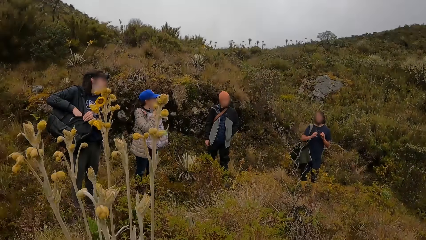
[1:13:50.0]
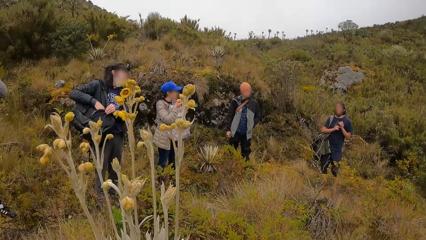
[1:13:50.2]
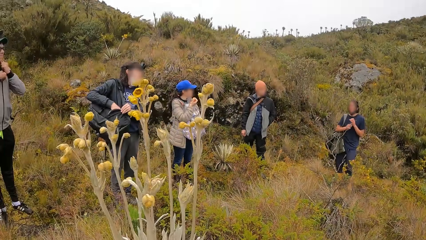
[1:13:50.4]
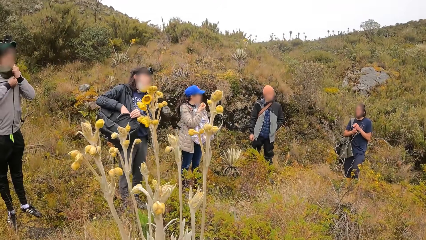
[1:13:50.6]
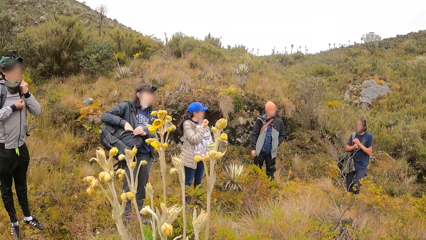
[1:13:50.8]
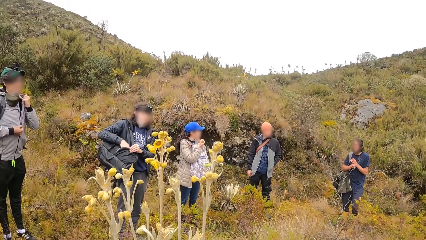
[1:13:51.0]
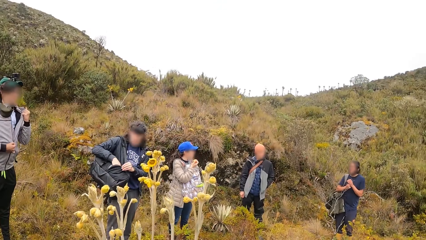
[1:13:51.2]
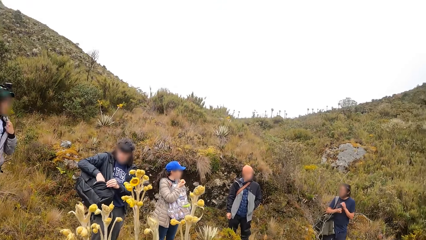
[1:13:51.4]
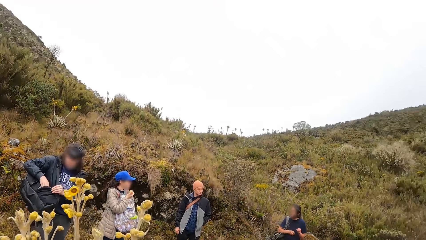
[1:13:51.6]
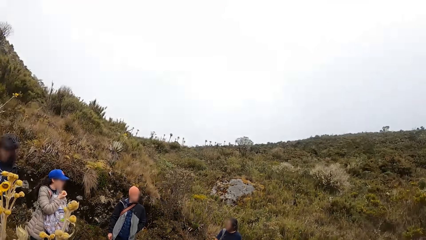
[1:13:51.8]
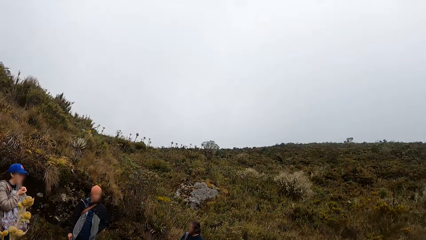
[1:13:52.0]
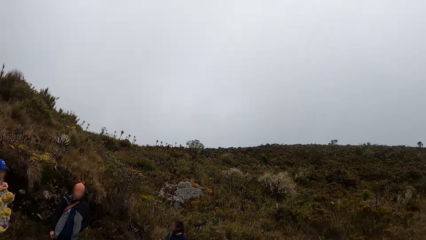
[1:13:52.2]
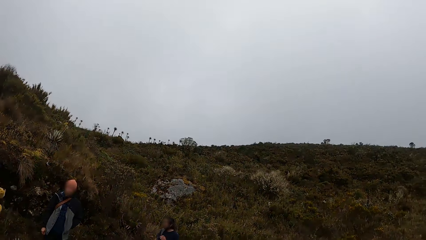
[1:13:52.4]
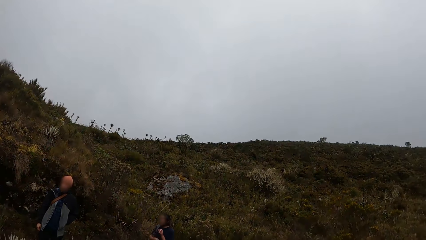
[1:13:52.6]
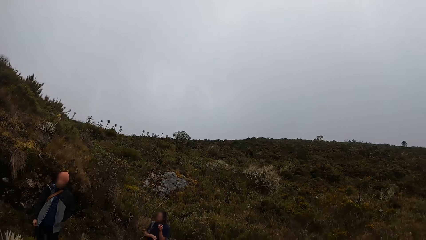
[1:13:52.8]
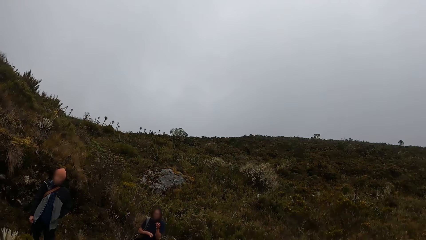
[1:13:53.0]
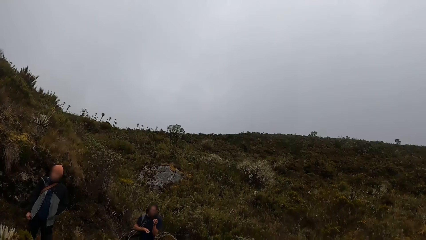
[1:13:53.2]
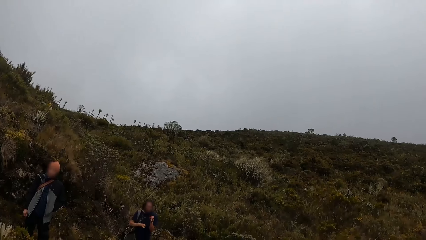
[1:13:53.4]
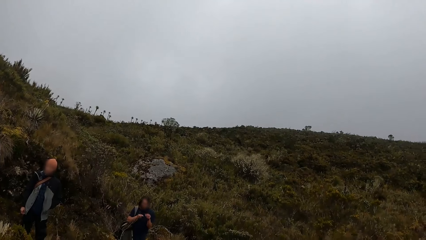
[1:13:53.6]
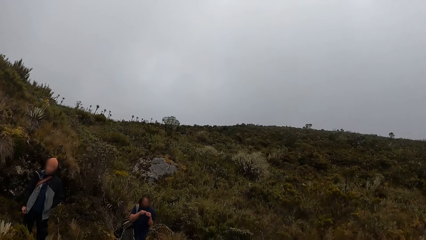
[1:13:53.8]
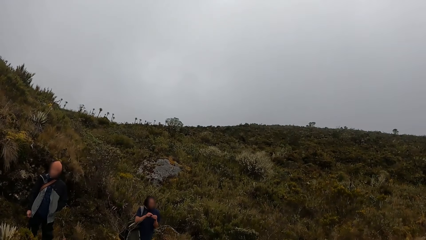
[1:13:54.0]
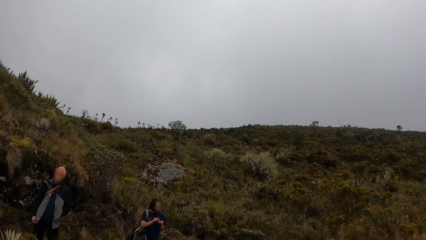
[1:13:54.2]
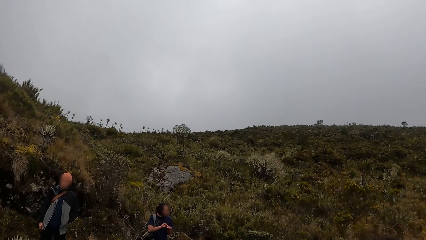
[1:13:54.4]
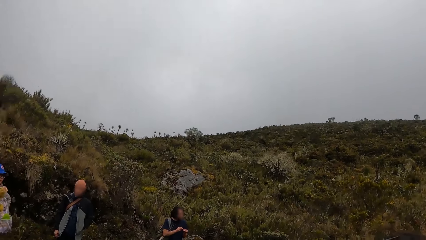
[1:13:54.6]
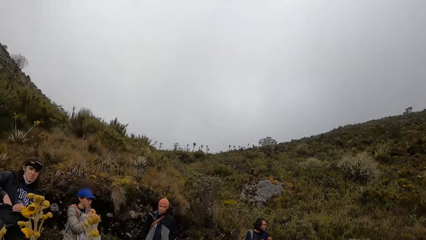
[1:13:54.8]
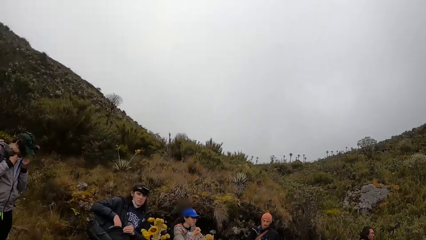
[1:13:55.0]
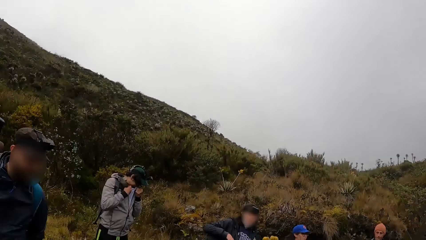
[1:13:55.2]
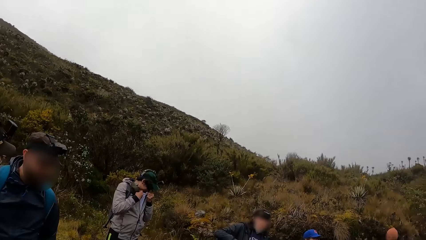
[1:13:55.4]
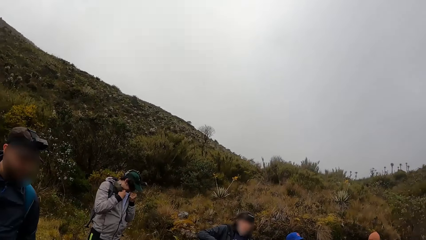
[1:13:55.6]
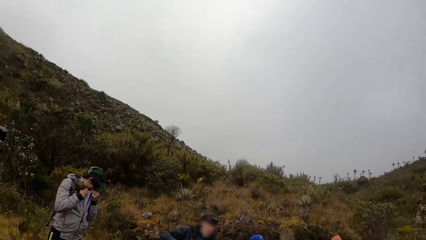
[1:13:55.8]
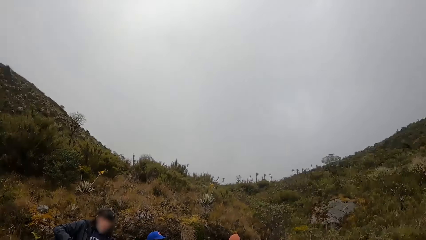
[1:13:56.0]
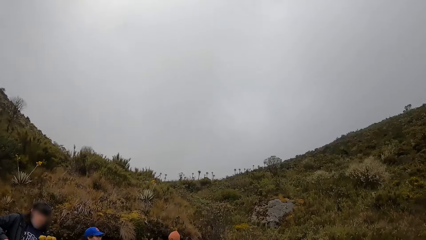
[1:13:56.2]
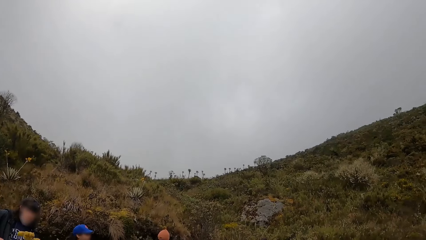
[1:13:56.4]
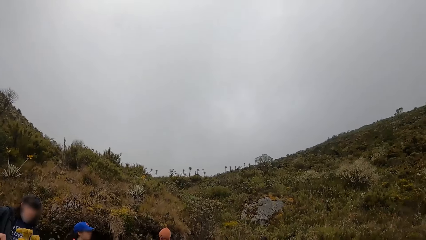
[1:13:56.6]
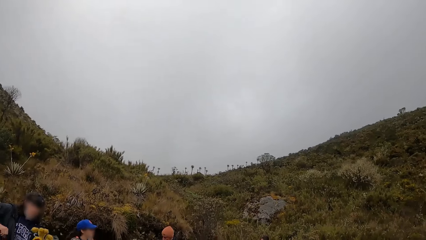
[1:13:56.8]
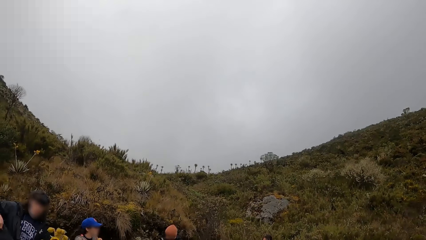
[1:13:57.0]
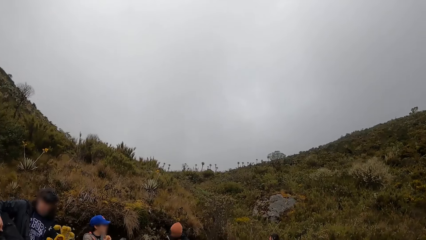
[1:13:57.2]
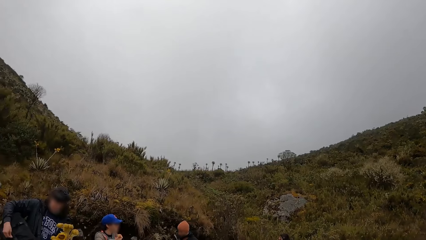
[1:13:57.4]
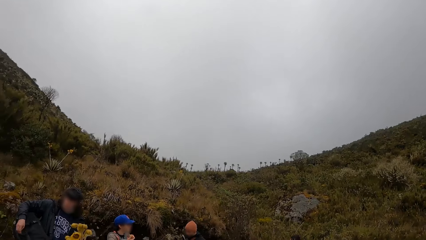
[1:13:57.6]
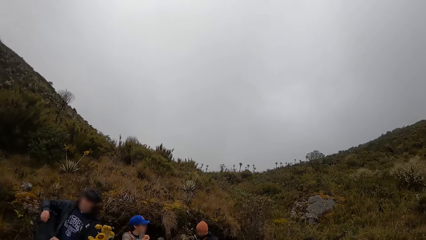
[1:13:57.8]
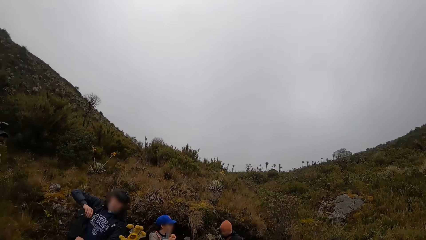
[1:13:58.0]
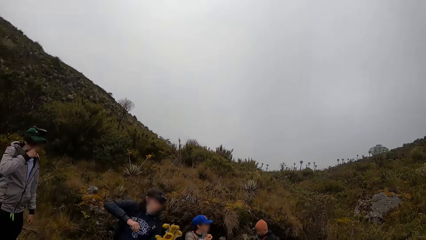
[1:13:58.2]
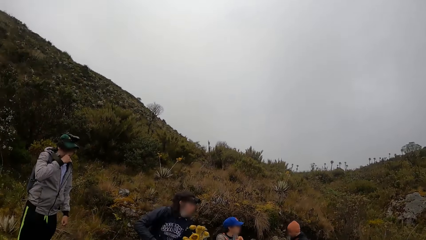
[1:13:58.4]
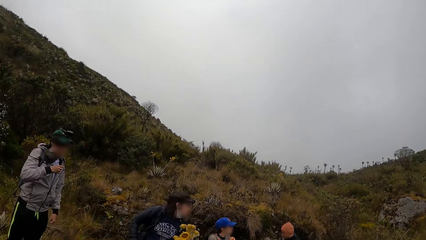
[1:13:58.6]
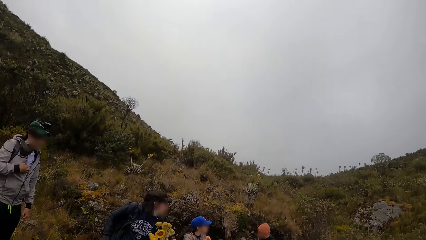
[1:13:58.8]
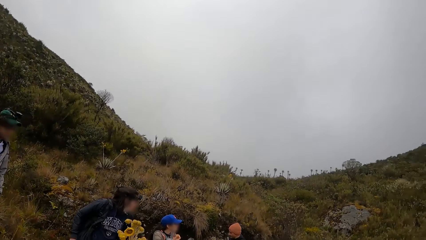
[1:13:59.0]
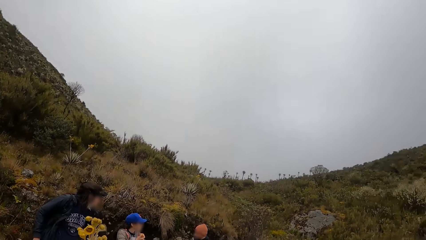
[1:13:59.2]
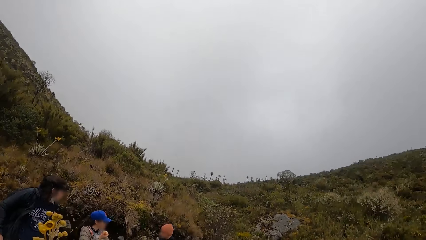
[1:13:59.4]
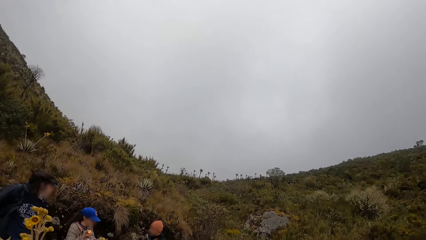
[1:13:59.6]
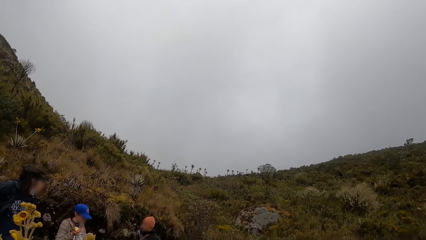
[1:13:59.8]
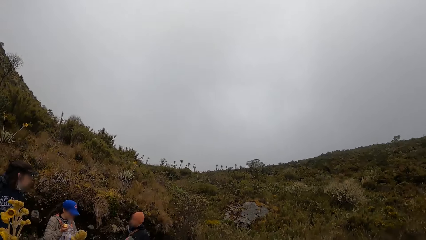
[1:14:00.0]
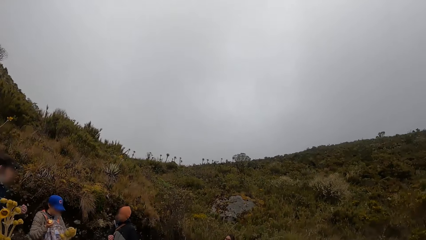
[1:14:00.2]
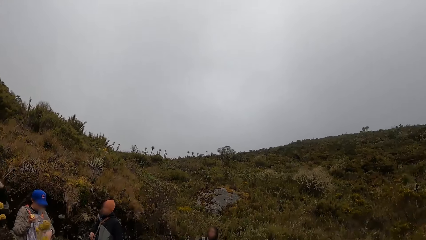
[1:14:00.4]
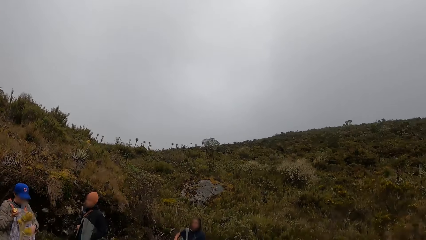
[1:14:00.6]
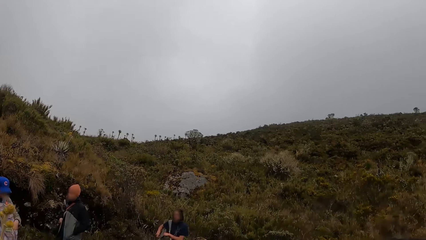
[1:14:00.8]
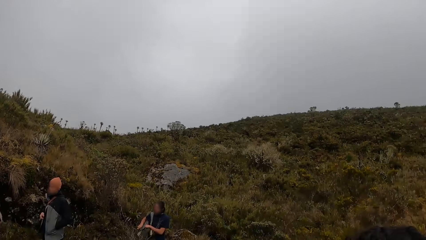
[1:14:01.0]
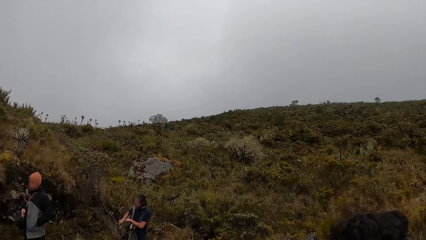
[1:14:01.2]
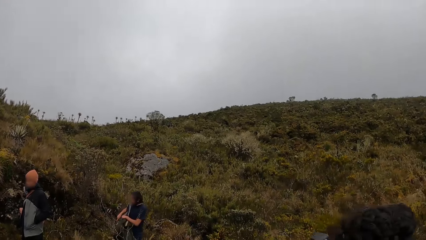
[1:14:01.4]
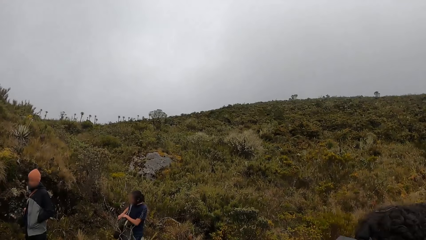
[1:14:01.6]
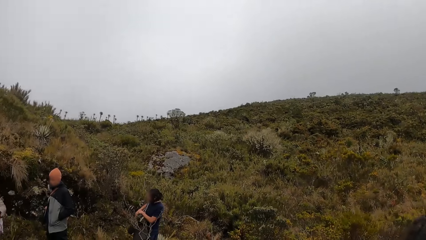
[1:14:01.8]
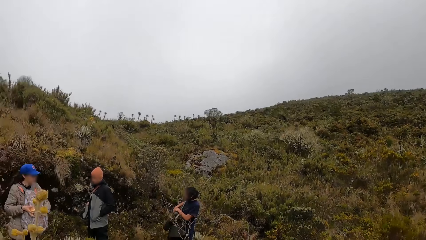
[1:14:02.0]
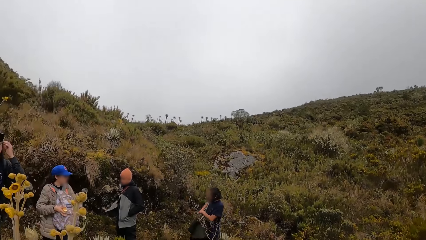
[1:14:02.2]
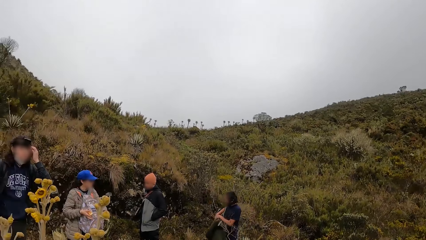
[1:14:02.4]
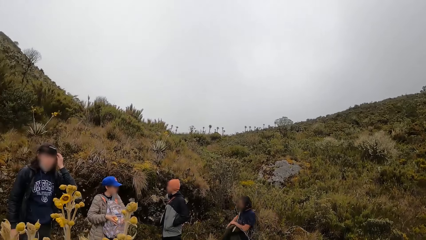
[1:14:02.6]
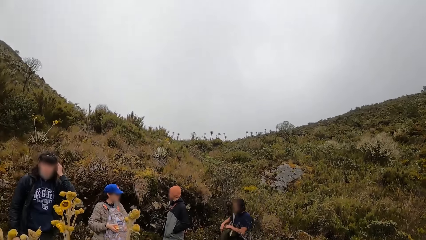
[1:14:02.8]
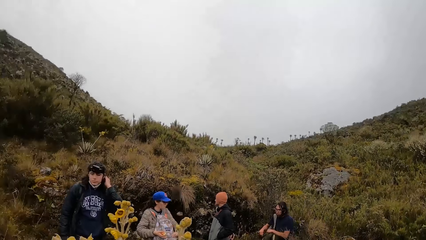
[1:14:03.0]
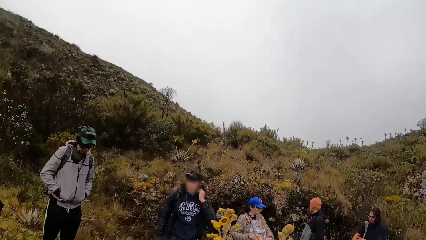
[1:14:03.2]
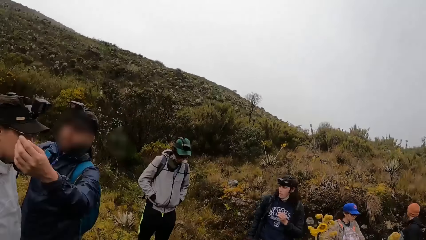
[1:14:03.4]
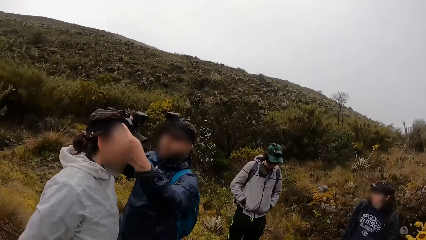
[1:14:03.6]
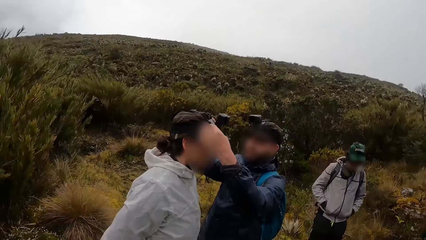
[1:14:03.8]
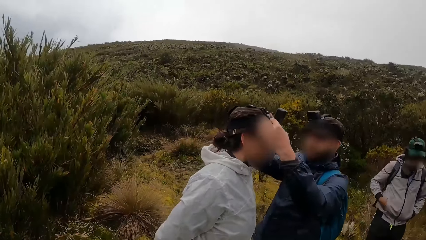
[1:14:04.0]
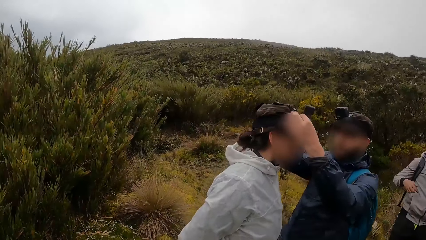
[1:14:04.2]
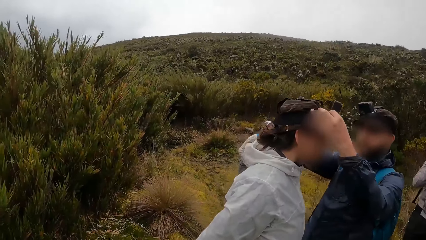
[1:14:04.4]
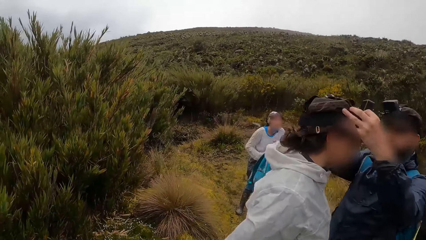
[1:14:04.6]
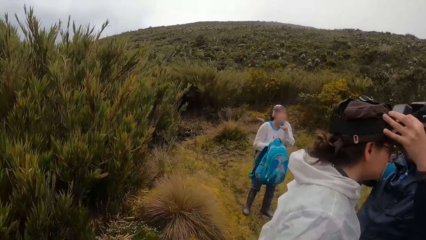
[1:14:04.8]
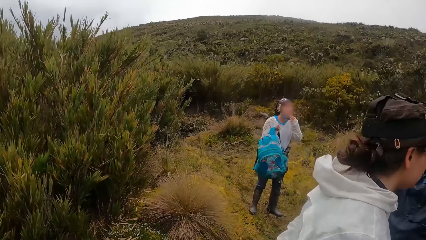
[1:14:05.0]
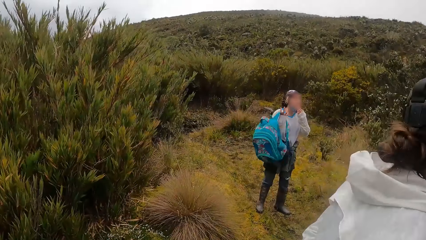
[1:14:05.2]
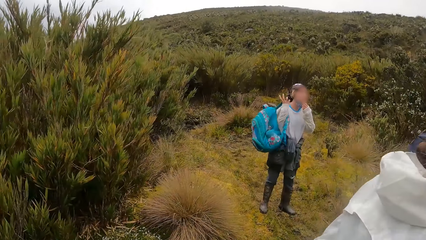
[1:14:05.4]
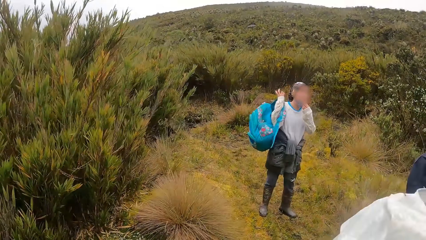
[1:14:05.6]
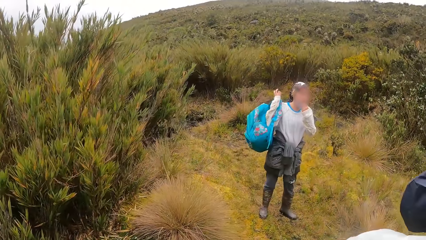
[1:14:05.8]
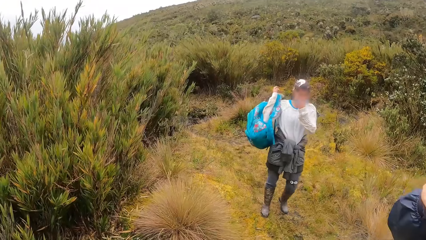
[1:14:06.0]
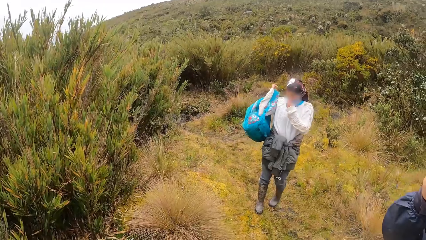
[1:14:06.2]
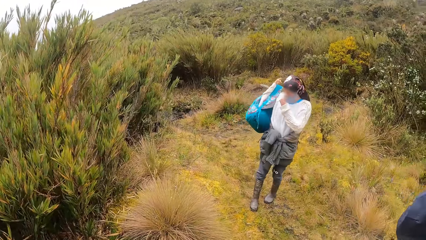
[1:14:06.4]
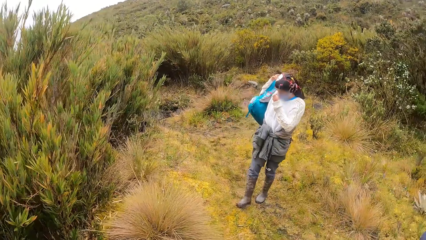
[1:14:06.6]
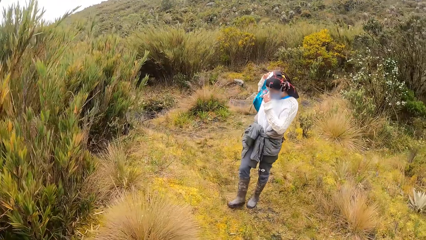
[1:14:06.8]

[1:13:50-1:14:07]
A lady puts her hand in a bag. A man opens his jacket. The camera wearer looks around. Another man adjusts a person's camera. Another lady adjusts a bag.
